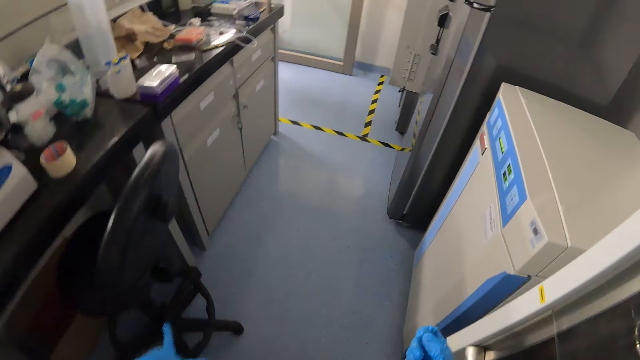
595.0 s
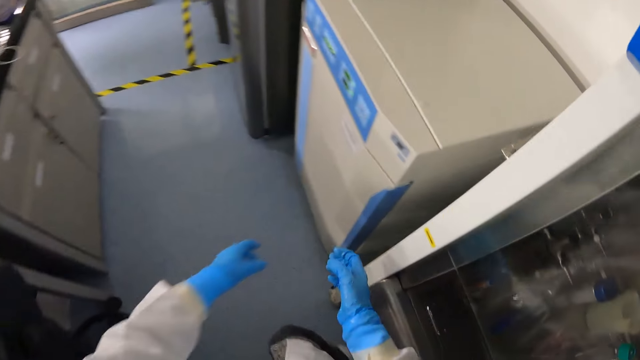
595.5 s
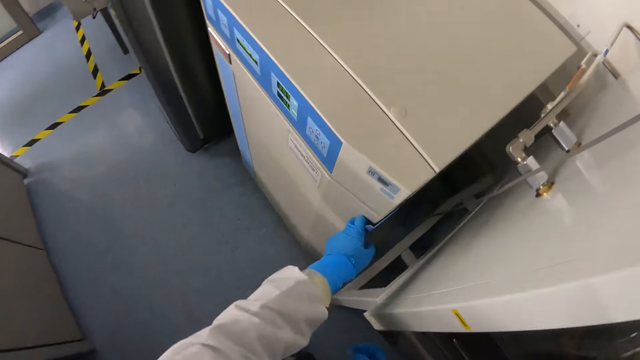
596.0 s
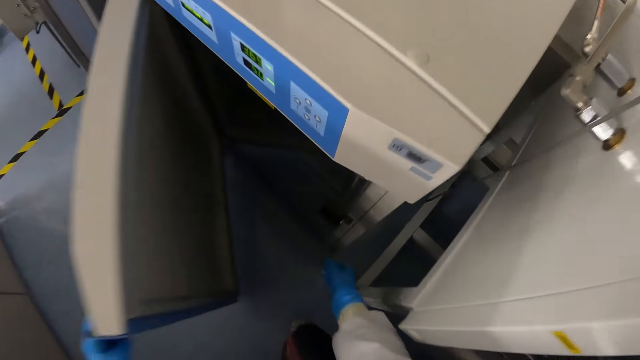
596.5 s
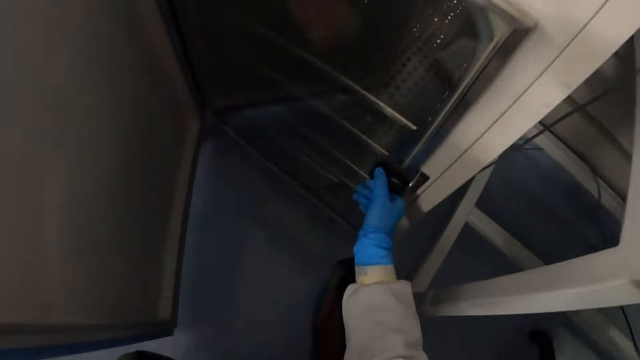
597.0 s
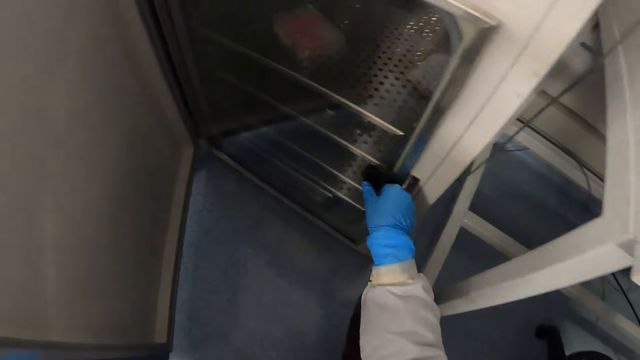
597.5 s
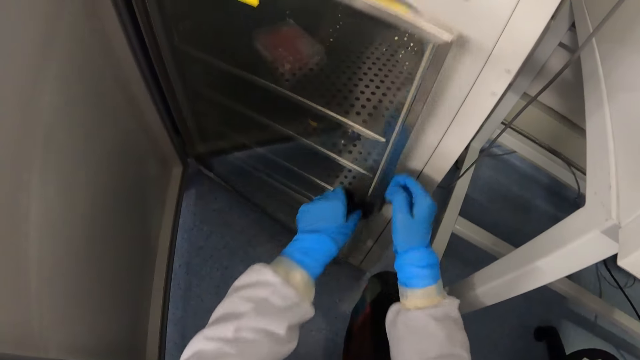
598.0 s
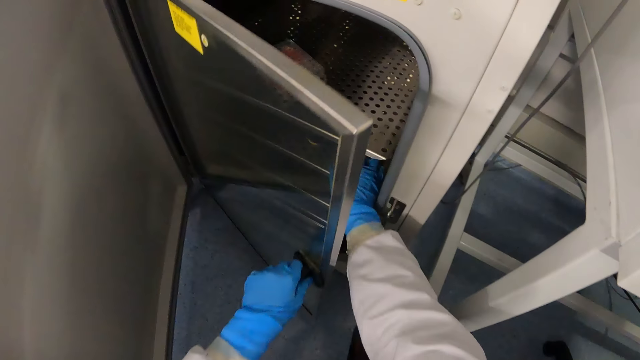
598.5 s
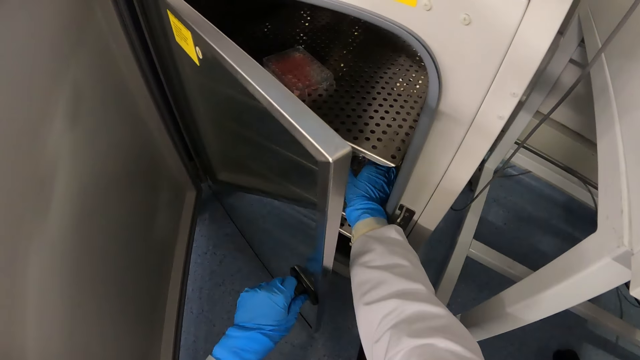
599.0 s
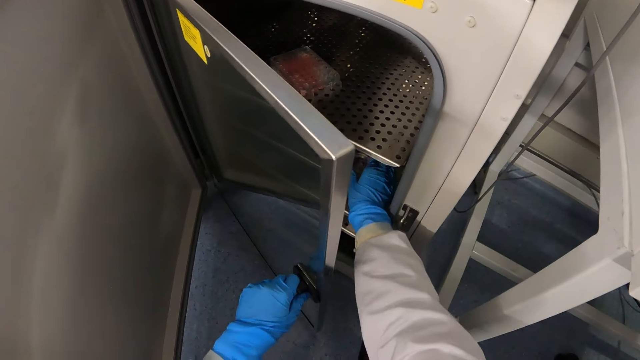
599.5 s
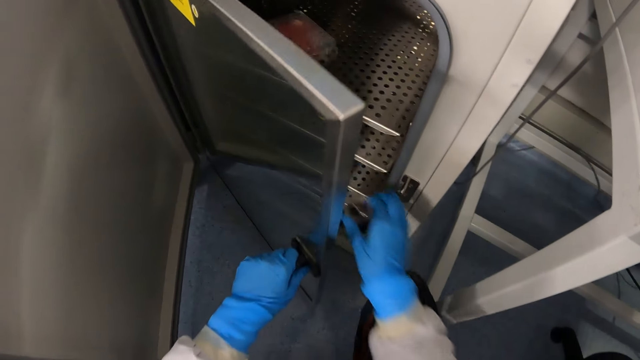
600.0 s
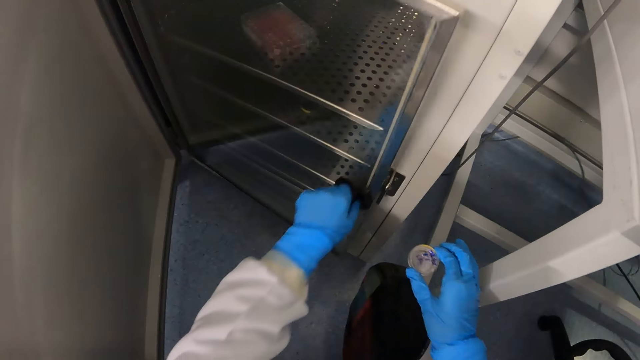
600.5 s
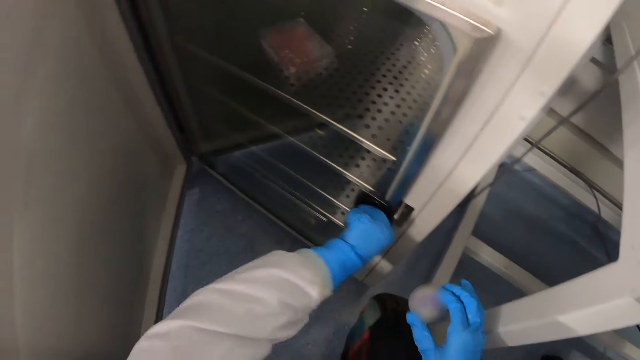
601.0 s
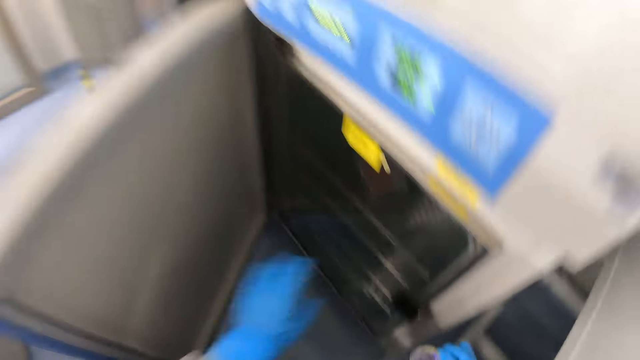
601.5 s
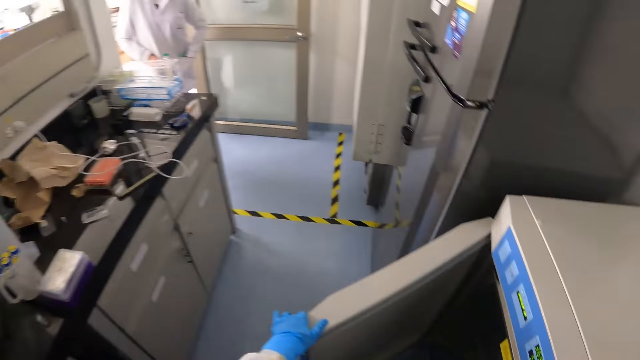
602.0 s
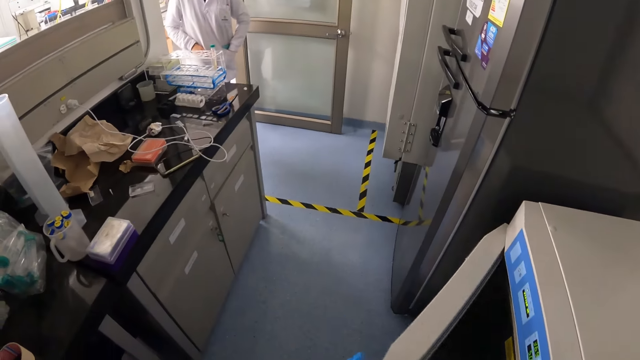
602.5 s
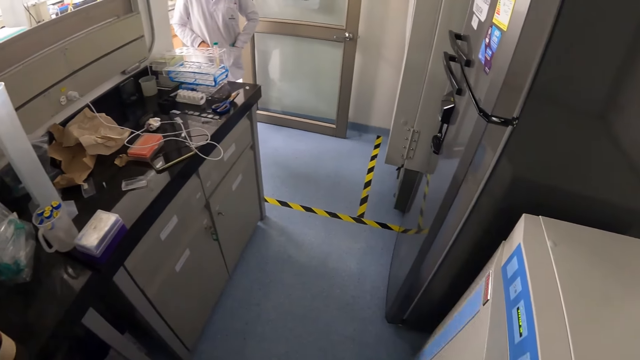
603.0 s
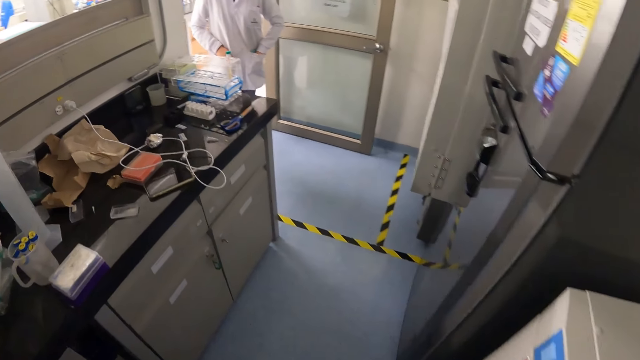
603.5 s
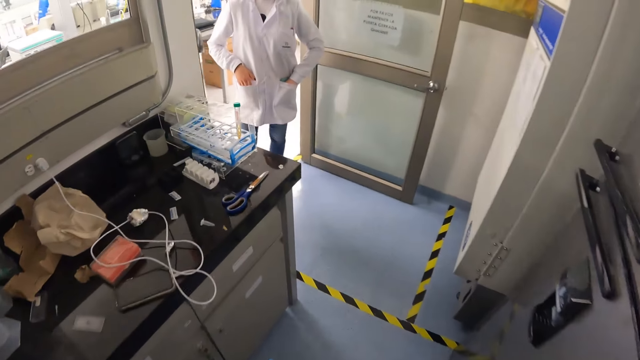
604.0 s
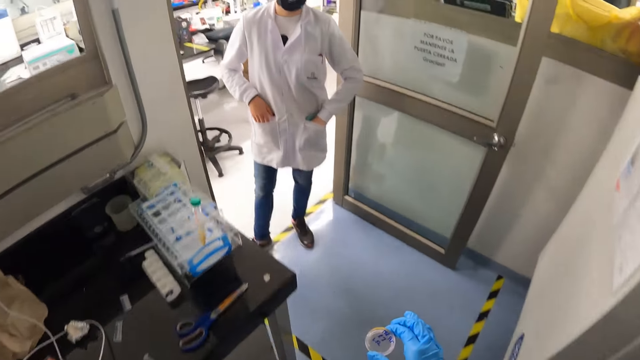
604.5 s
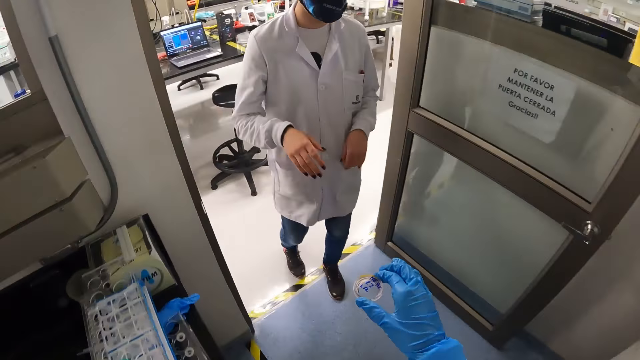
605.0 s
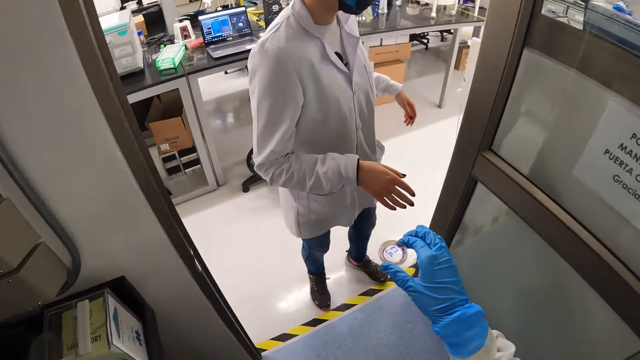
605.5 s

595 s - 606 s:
The camera wearer opens an incubator door with his left hand. He unlocks the inner door of the incubator with his right hand. He opens the inner door of the incubator with his left hand. He picks a petri dish from the incubator with his right hand. He closes the inner door of the incubator with his left hand. He closes the door of the incubator with his left hand.

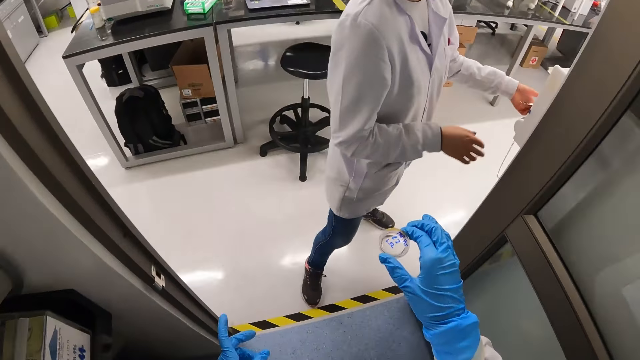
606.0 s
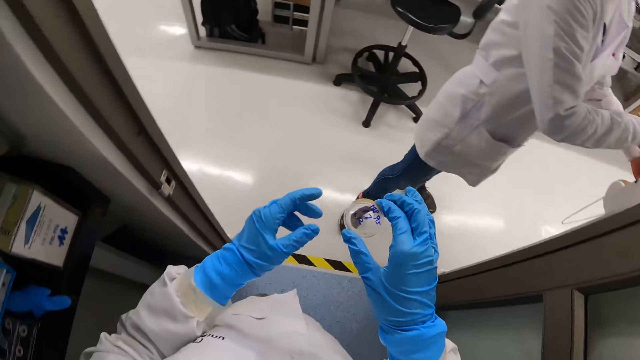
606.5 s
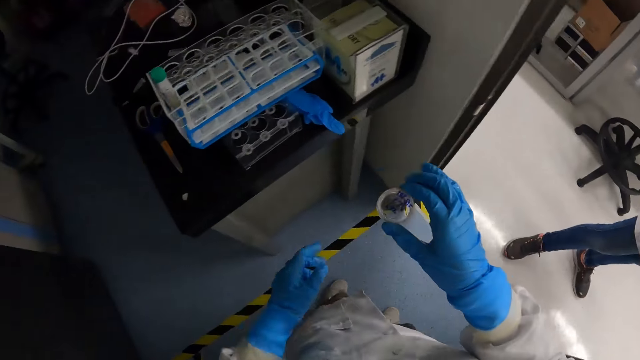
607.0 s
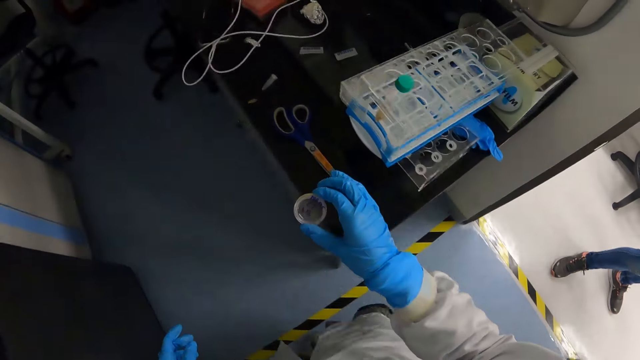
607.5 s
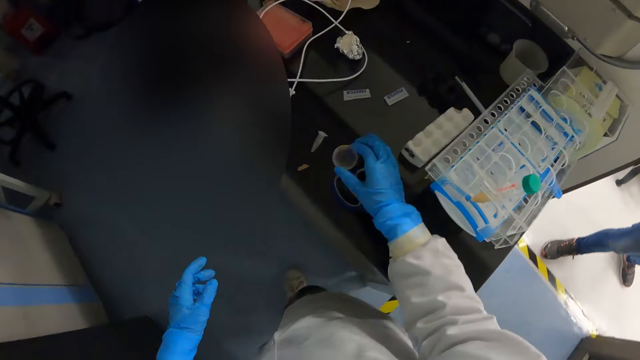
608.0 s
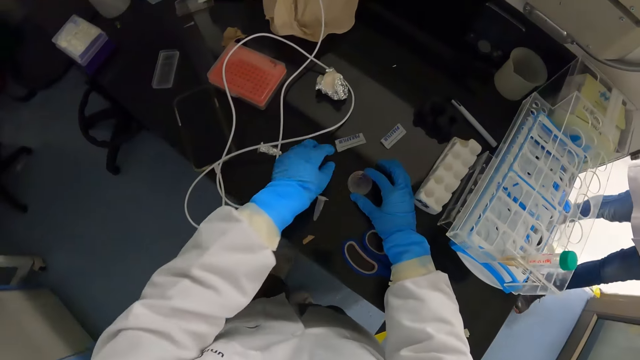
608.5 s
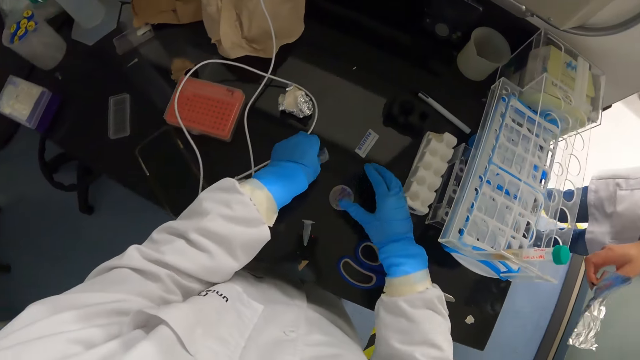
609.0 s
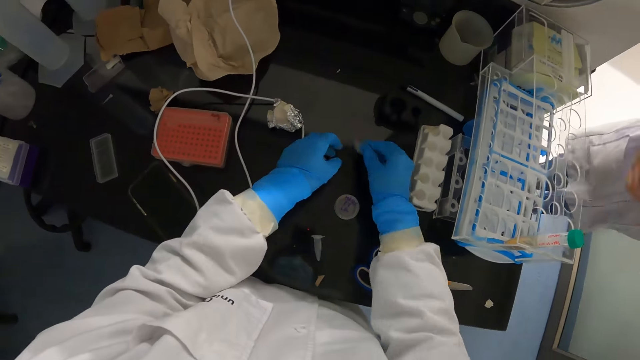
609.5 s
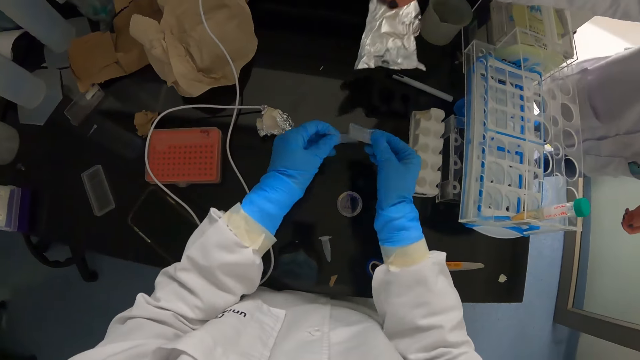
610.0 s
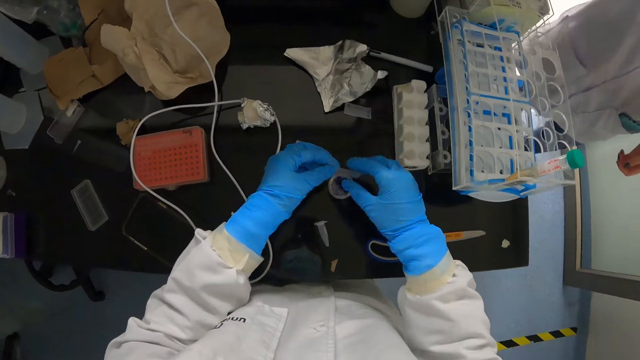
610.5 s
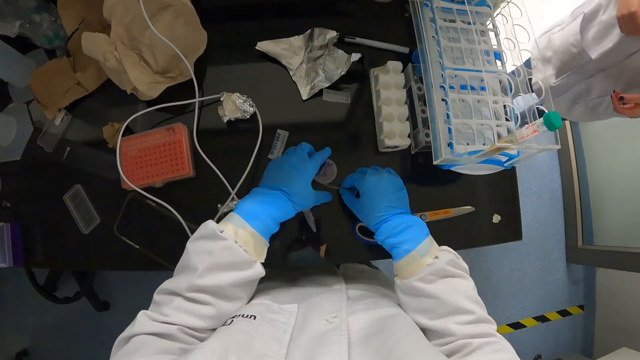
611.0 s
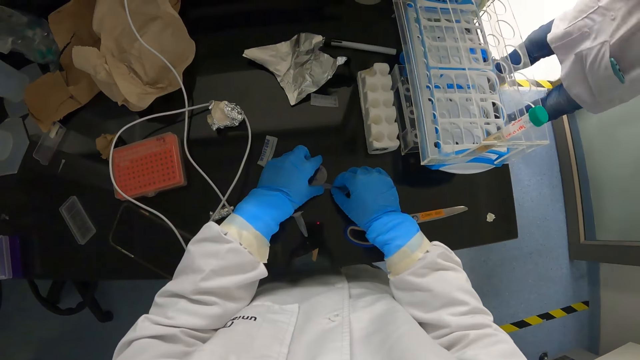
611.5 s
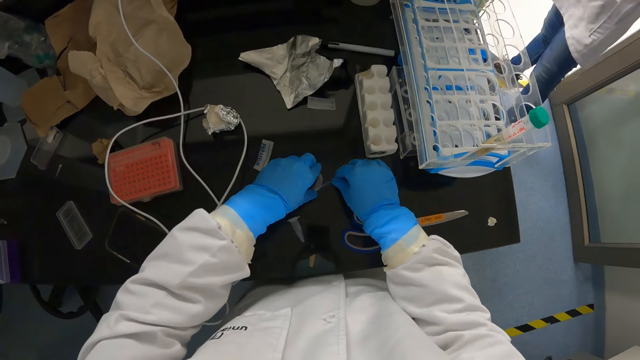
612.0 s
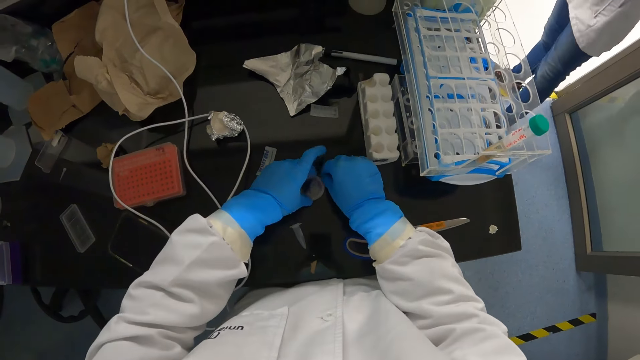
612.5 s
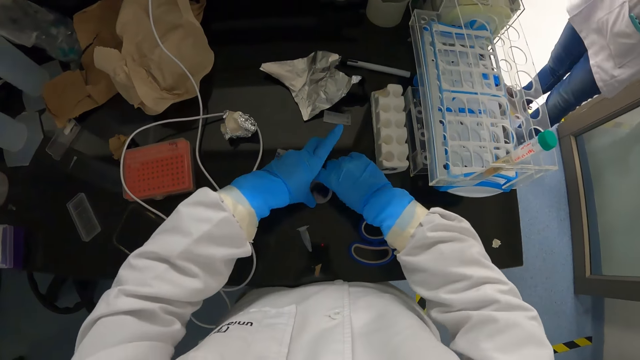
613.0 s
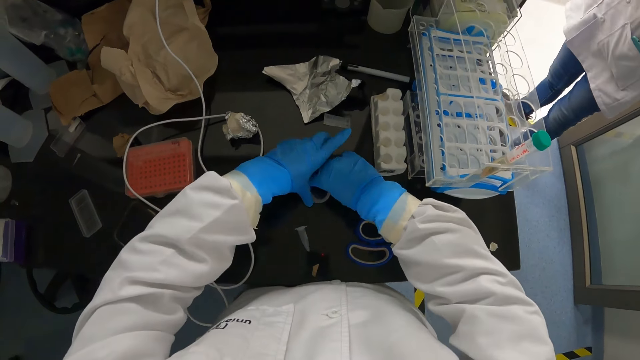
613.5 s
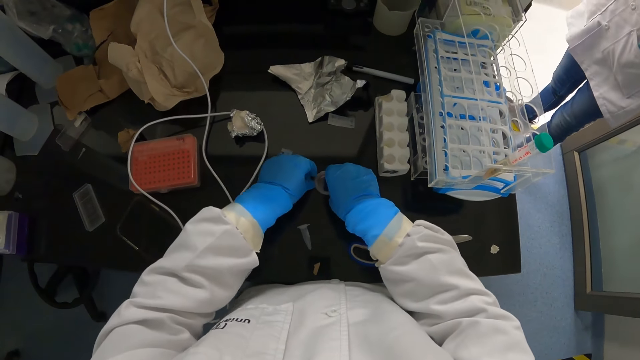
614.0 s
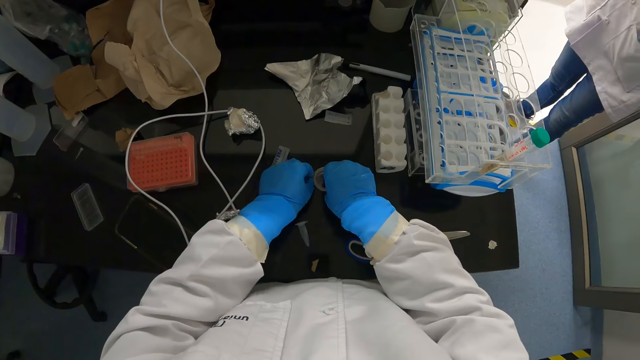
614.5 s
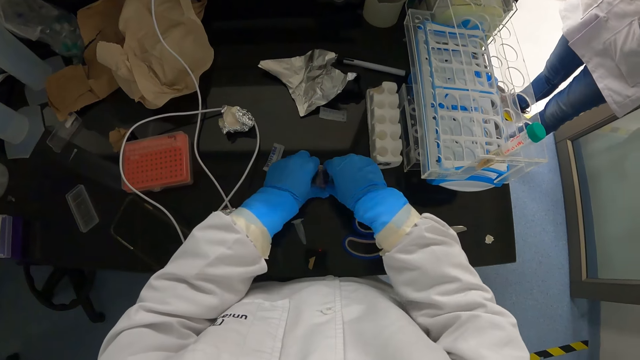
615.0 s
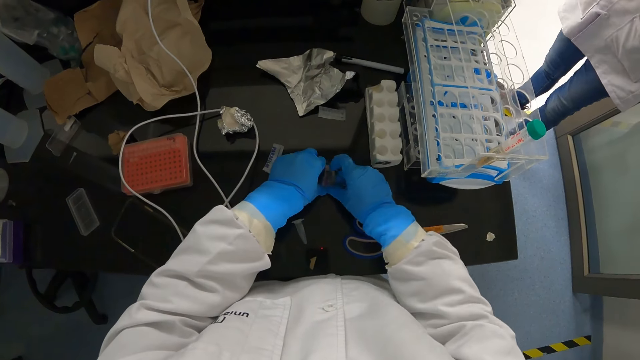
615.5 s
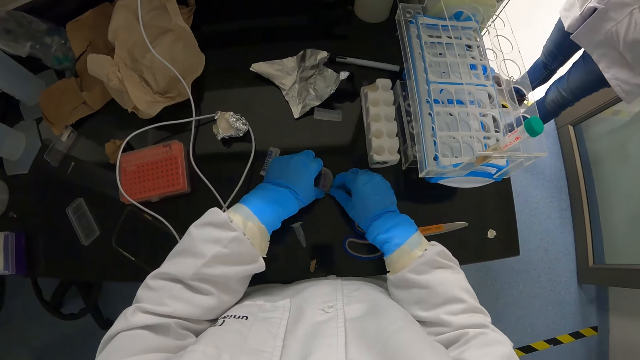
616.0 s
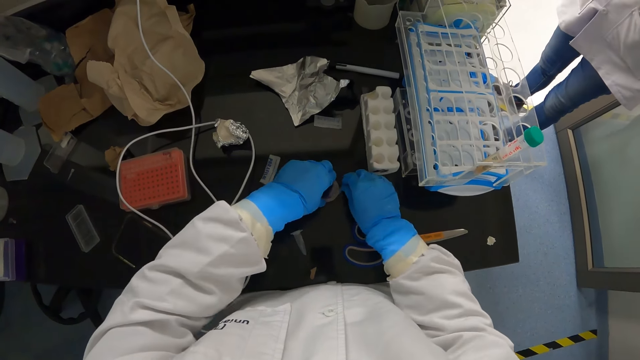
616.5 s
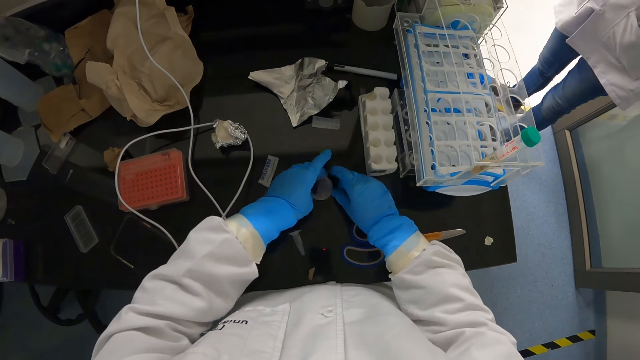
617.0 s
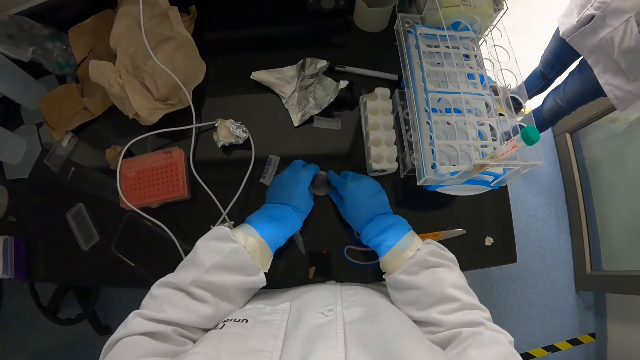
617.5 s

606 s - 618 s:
The camera wearer places the petri dish in his right hand on the countertop. He touches a label on the countertop with his left hand. He picks the label from the countertop with his right hand. He opens the label in his right hand with his left hand. A scientist drops a foil in his right hand on the countertop. The camera wearer passes the label in his left hand to his right hand. He holds the petri dish on the countertop with his left hand. He pastes the label in his right hand on the petri dish on the countertop with both hands.
